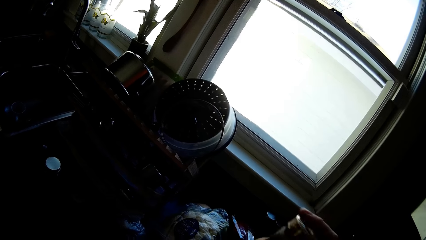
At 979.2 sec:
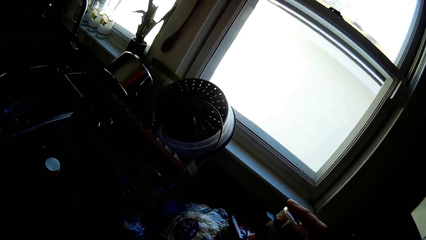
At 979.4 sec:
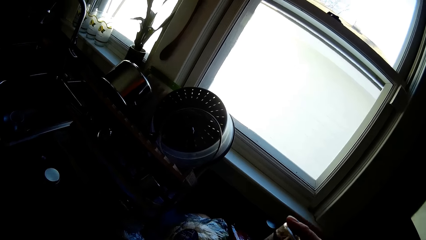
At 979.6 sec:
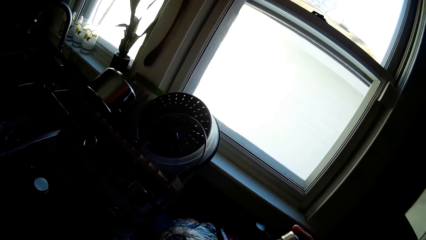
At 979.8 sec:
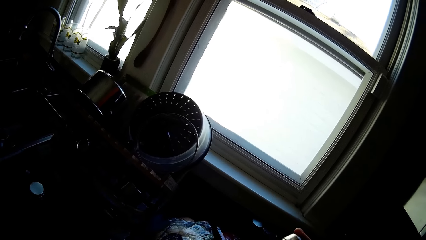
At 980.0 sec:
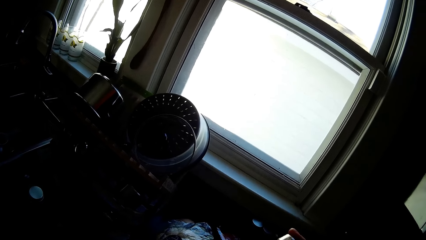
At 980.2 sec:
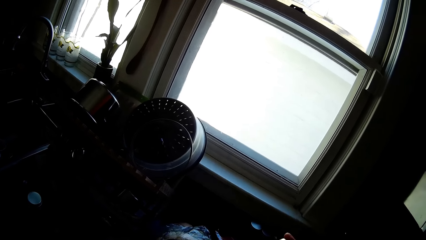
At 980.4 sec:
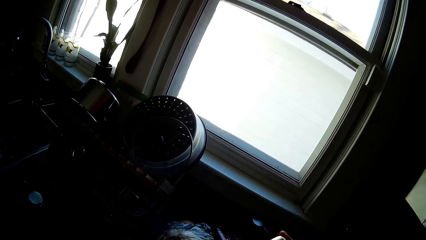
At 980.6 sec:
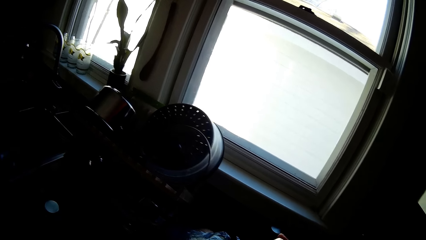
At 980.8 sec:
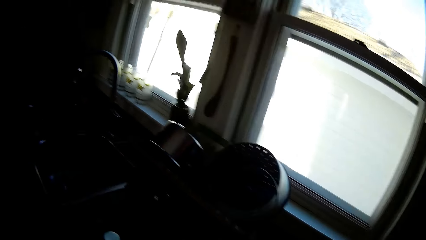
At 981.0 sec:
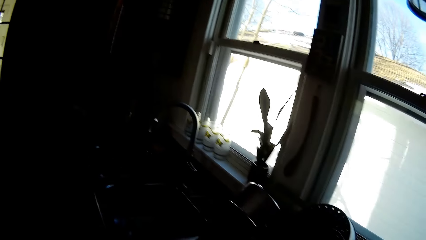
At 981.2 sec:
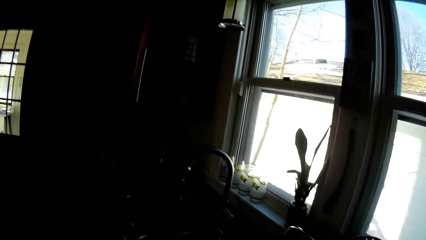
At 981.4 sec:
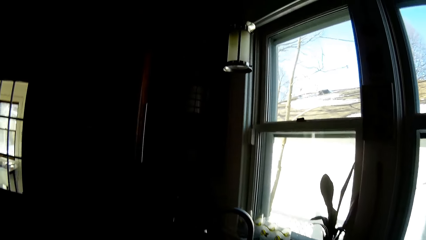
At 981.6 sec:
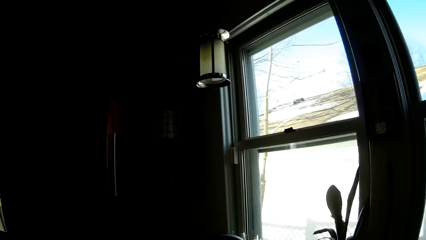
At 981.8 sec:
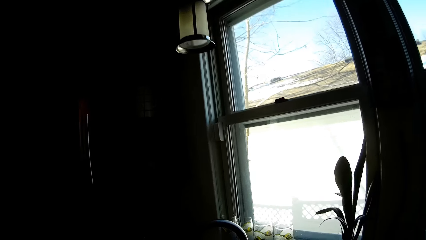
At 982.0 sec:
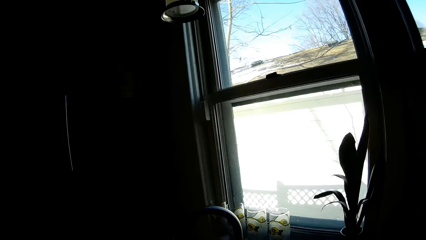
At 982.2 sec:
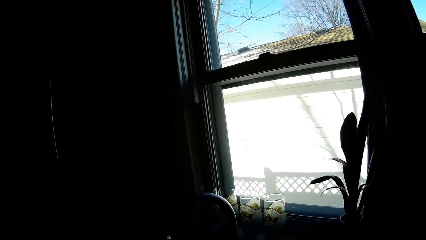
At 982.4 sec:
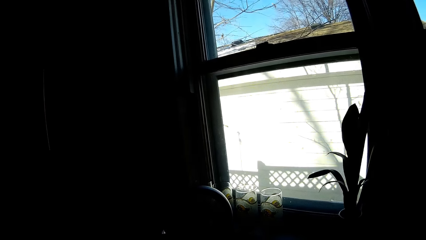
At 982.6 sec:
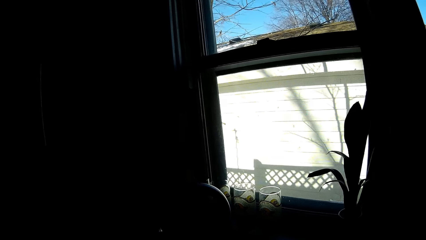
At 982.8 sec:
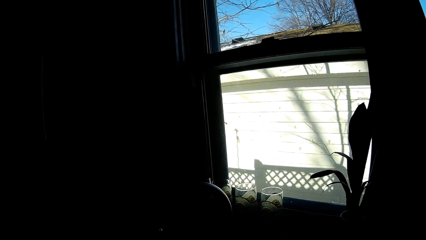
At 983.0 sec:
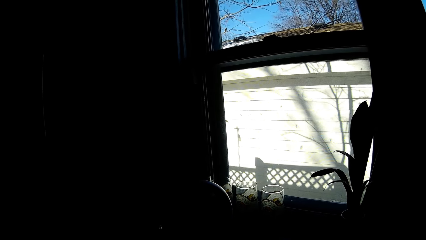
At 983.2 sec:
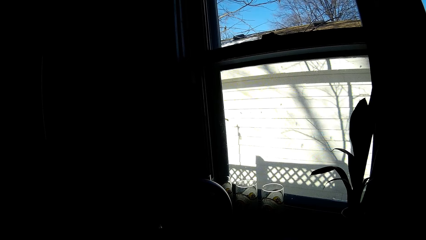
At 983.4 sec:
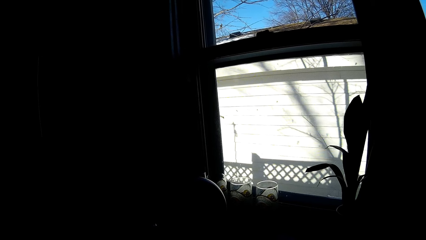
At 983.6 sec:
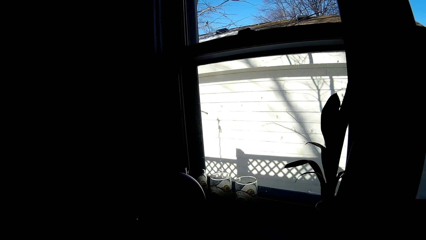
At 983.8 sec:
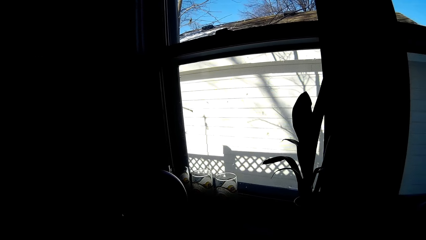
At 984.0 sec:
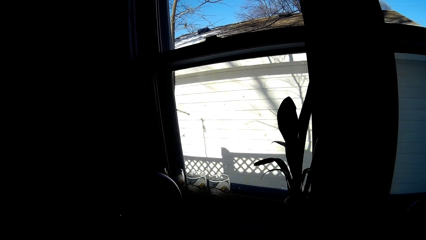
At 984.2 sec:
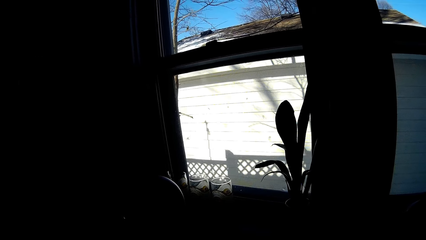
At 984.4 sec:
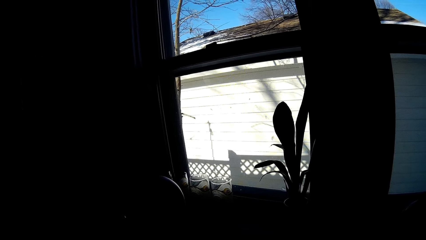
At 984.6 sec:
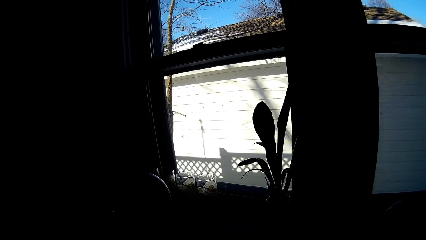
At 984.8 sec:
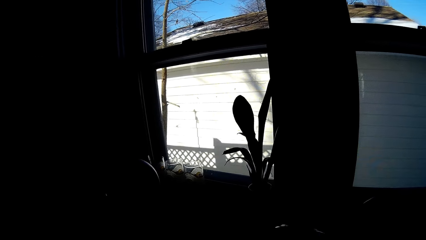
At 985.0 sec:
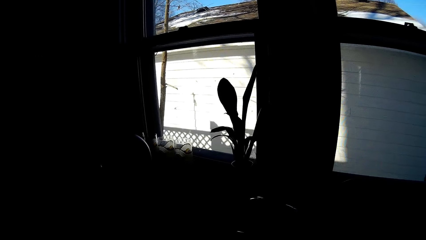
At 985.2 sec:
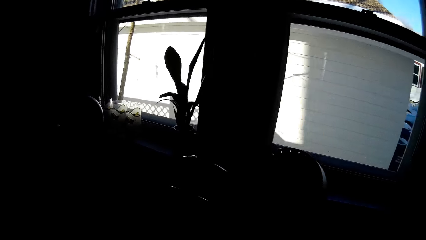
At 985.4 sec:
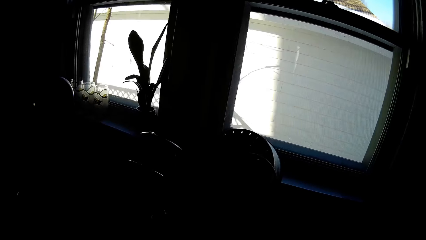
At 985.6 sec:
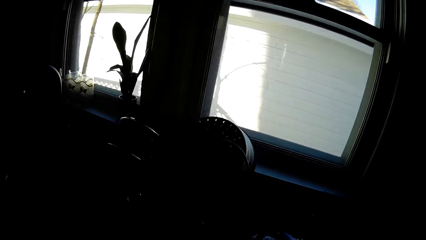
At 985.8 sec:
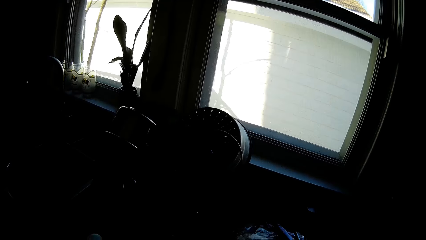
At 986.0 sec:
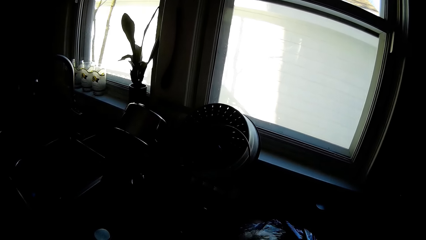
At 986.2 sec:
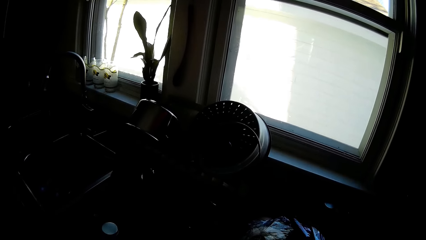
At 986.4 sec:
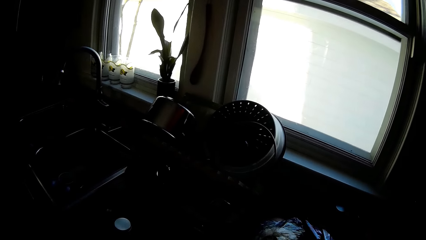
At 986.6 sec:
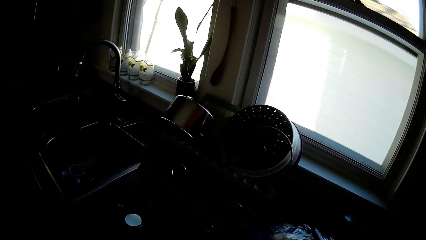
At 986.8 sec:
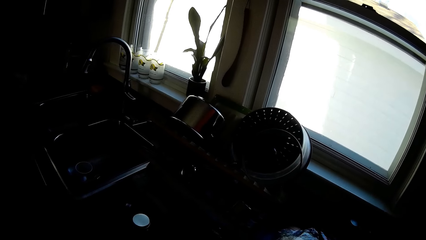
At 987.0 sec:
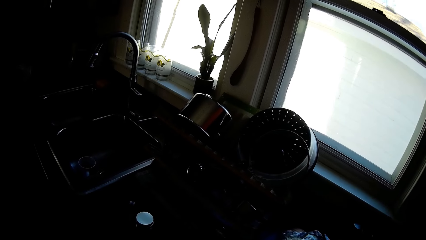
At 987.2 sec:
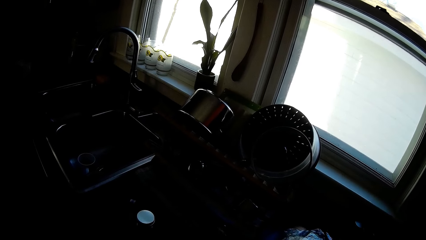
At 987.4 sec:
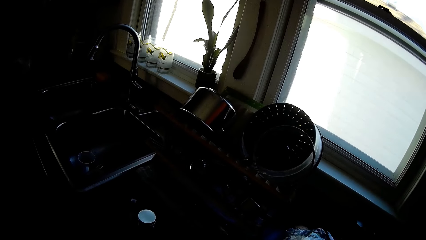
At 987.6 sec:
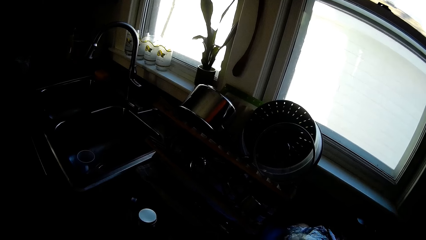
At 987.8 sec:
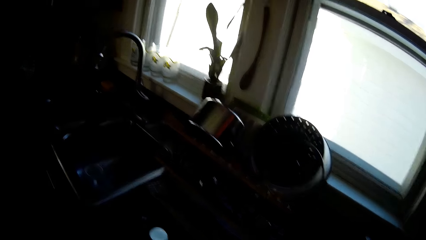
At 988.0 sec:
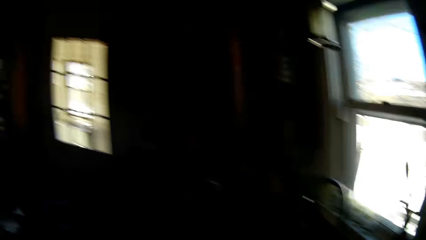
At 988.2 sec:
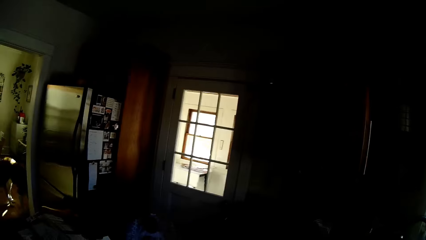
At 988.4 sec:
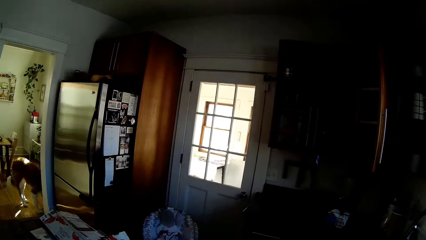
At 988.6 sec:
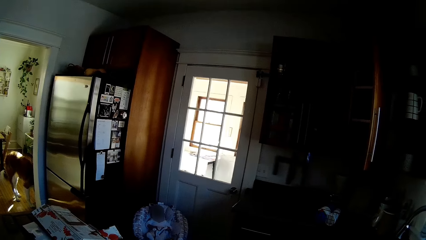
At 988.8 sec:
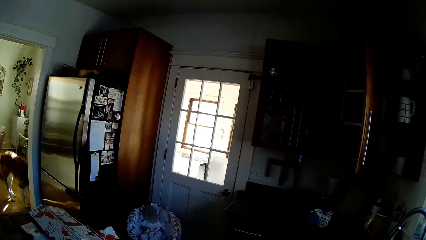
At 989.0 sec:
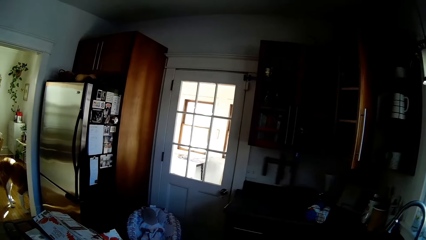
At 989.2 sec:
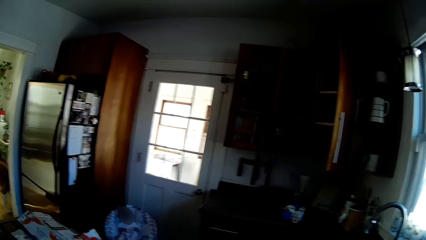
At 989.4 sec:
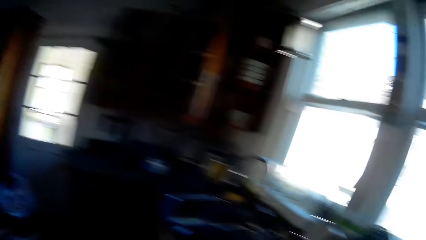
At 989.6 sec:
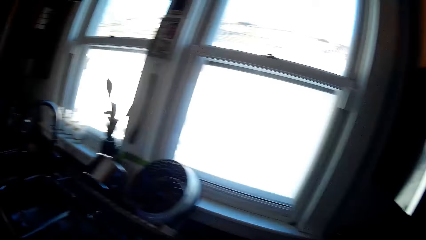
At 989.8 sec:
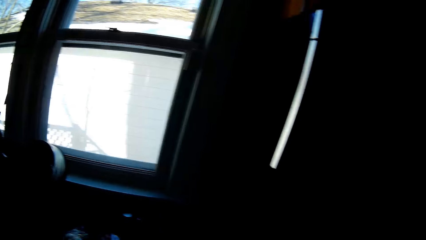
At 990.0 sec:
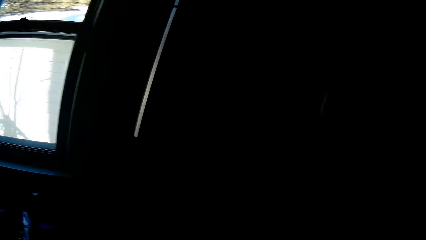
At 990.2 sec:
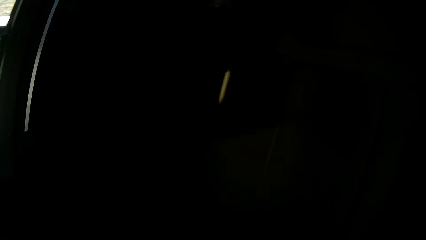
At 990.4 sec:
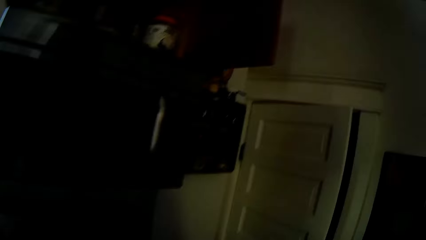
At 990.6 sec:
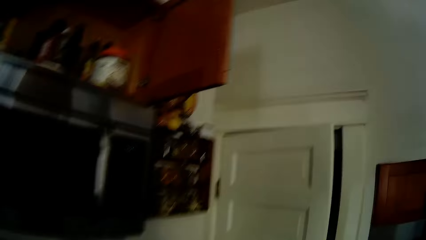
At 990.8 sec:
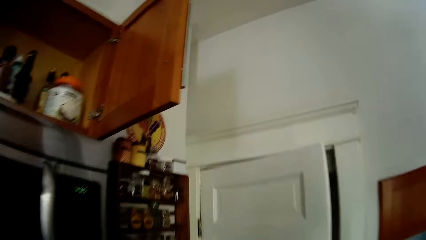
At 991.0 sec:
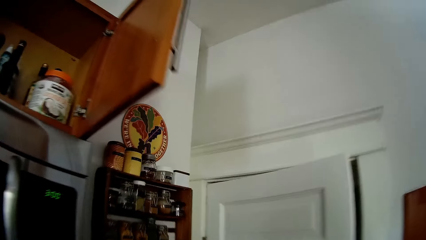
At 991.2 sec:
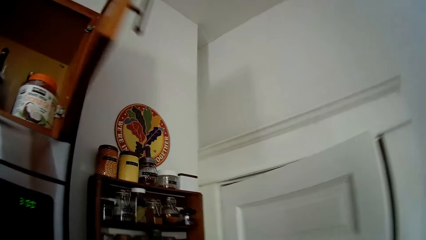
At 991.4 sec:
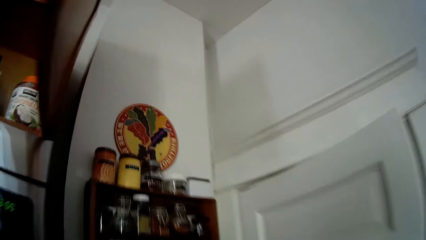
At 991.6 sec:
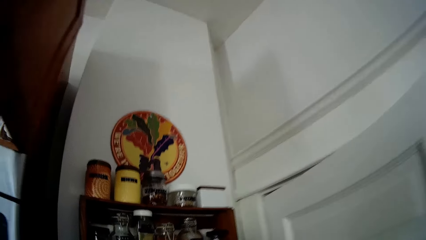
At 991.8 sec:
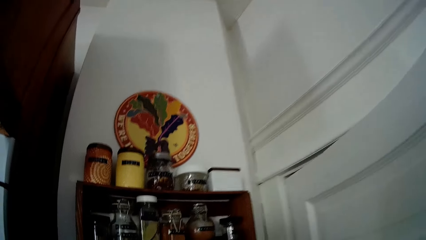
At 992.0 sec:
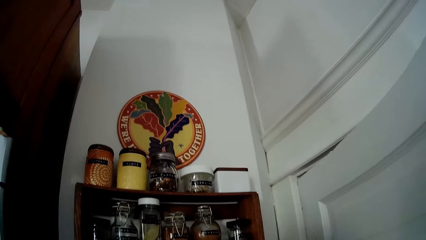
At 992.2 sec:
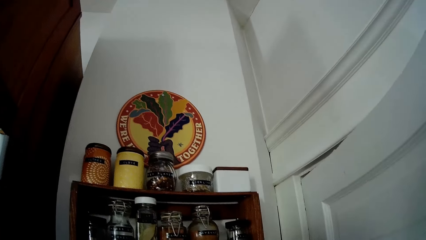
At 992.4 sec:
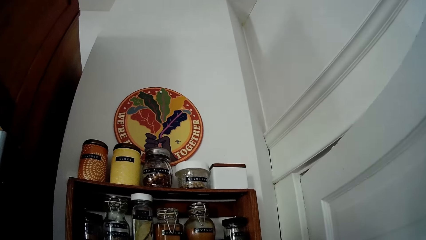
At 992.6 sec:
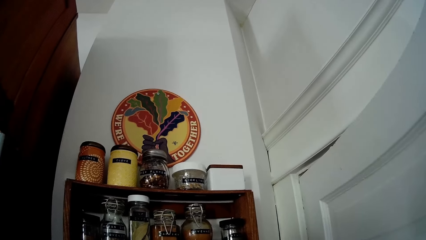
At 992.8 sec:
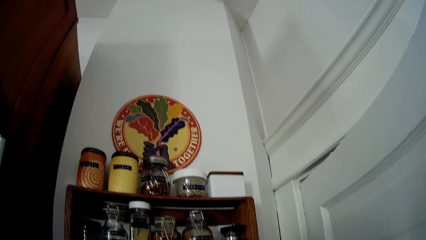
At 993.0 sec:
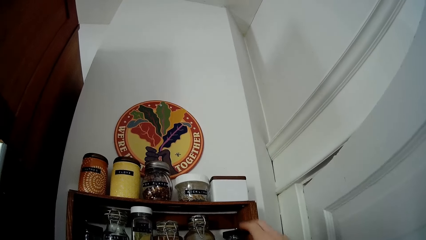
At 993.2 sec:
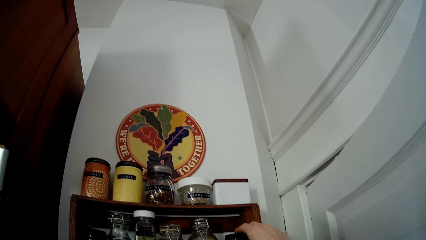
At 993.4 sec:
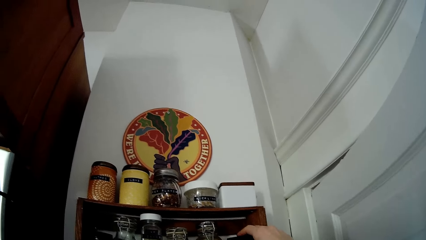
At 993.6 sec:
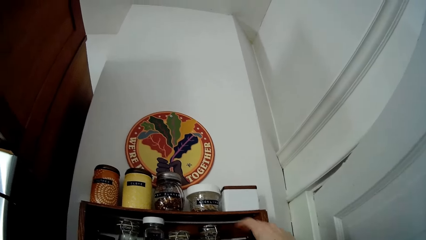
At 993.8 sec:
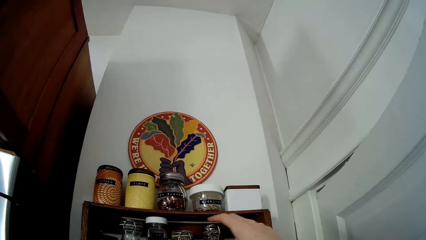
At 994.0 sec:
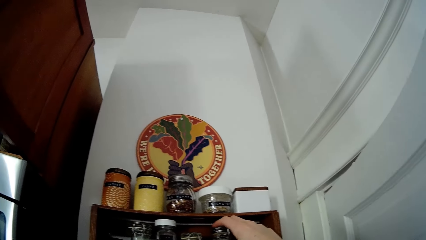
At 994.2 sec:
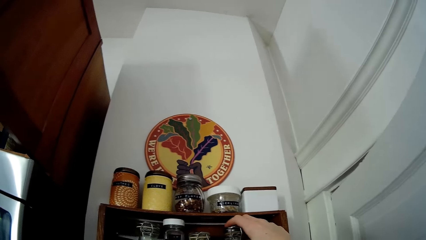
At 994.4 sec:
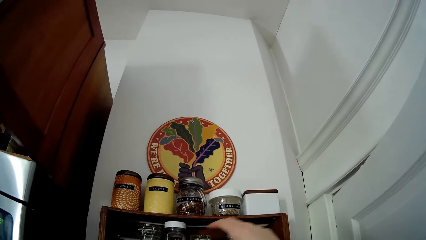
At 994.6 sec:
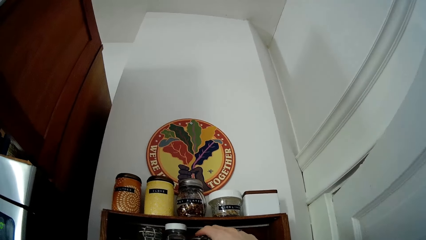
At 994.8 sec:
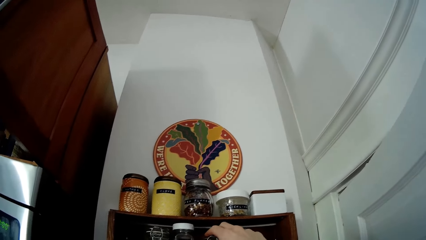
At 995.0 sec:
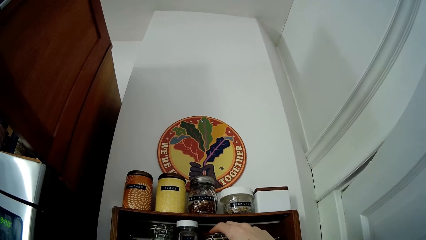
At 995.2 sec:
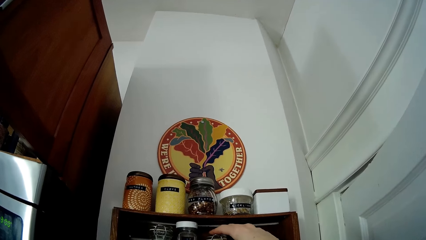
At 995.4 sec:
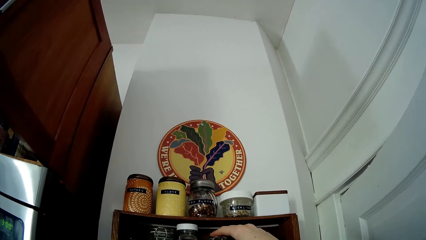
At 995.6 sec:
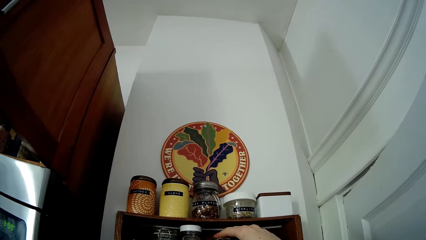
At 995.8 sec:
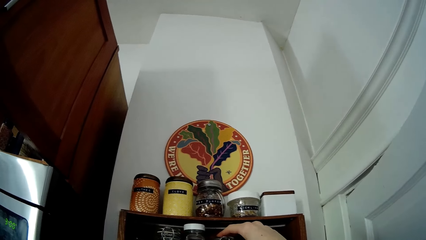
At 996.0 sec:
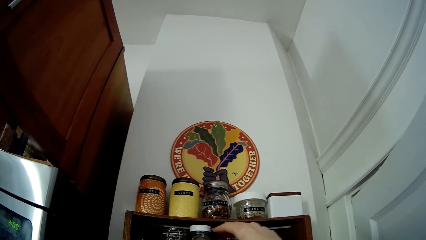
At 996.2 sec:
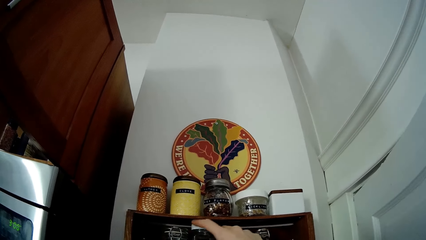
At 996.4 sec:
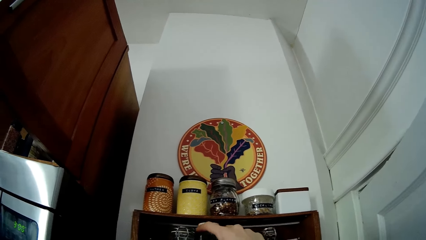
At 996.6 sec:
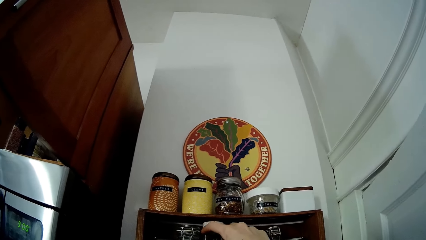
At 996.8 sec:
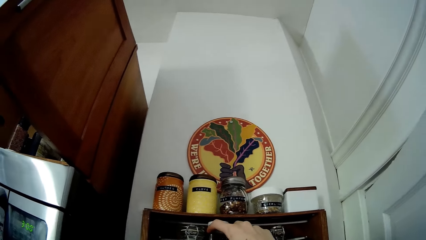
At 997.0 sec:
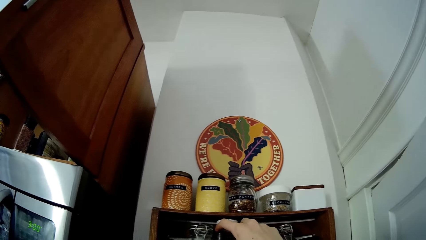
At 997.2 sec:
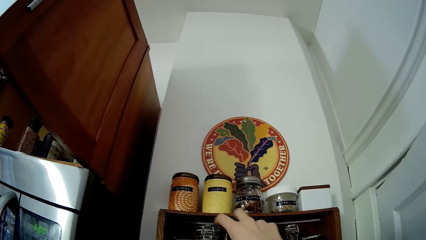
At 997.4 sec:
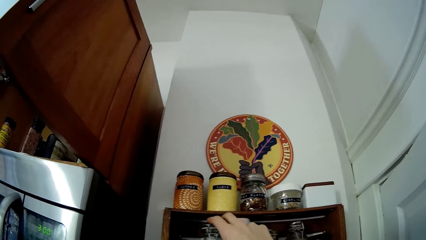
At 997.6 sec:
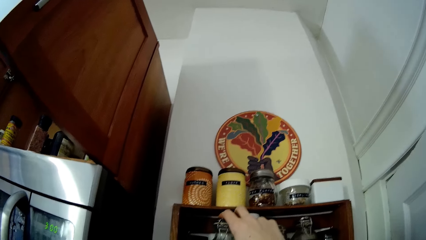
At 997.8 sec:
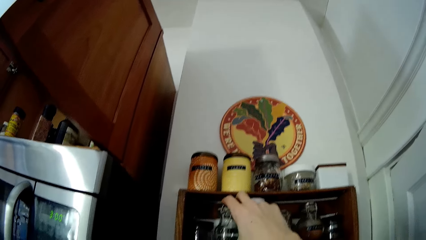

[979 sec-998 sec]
The camera wearer adjusts a bottle on the shelf with her right hand. She pushes containers. She adjusts the bottle on the shelf with her right hand repeatedly.
